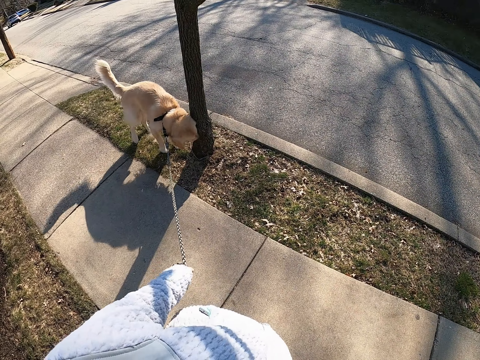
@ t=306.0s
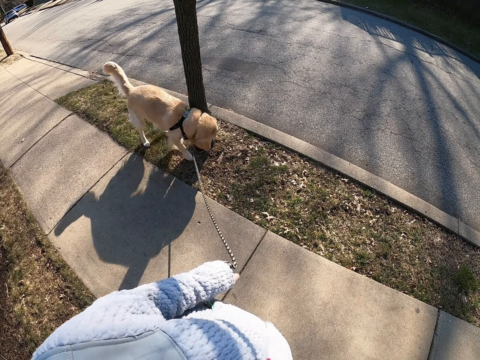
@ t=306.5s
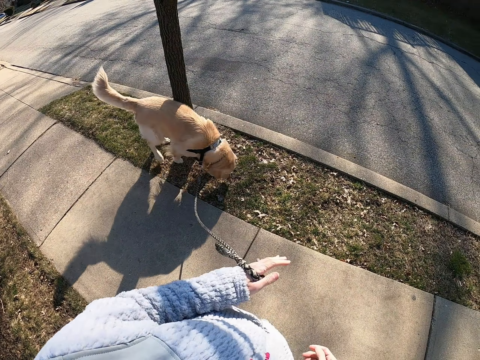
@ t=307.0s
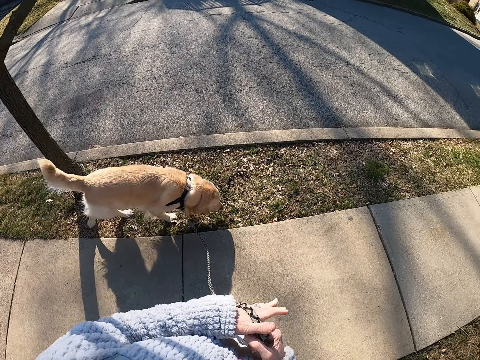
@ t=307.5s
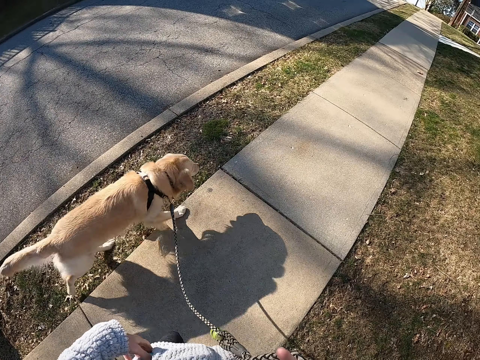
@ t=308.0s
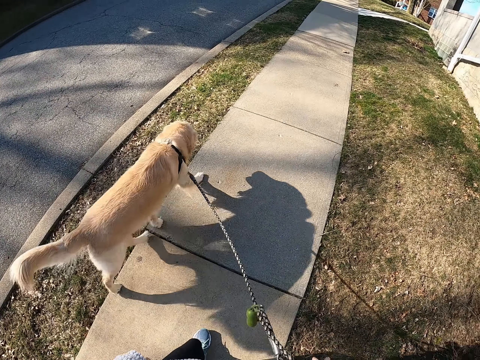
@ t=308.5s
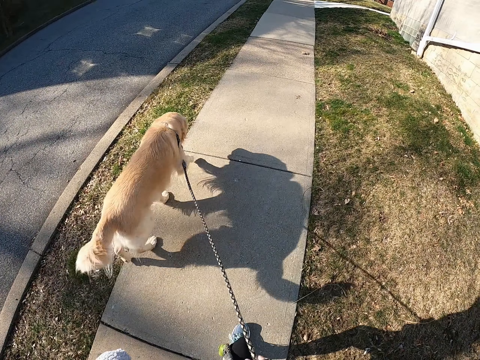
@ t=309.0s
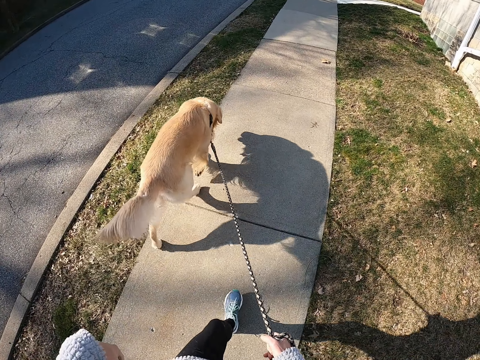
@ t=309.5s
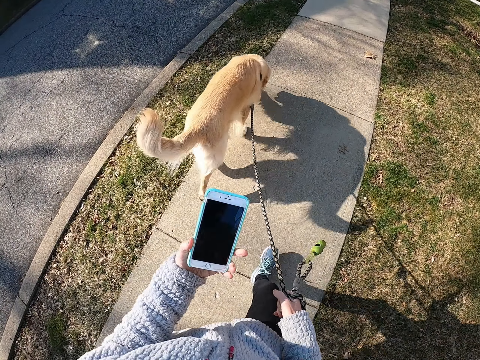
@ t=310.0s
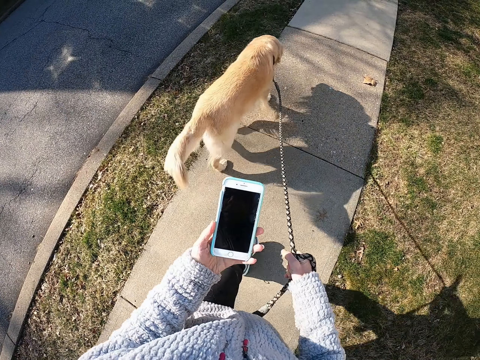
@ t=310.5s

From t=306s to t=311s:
The camera wearer pulls the dog leash. They walk the dog on the pavement. They remove the phone from the pocket. They walk the dog on the pavement again. They look at the phone.

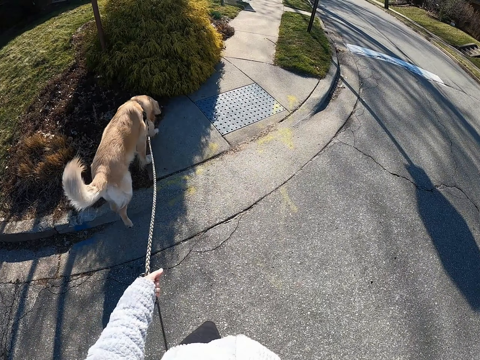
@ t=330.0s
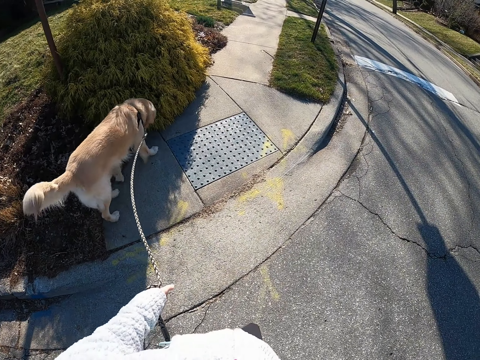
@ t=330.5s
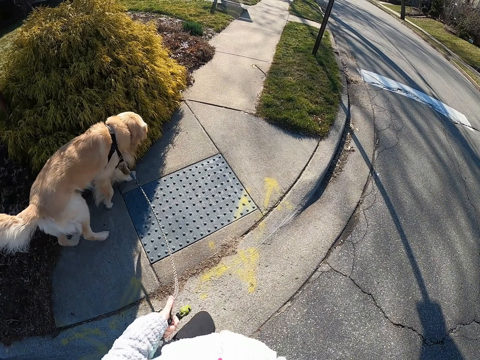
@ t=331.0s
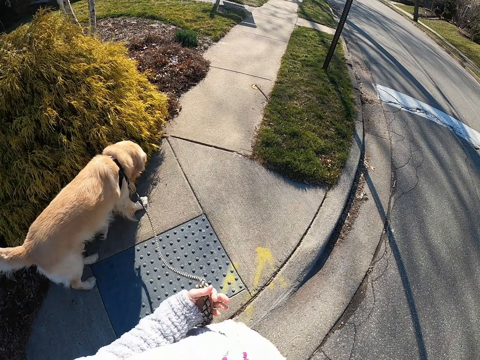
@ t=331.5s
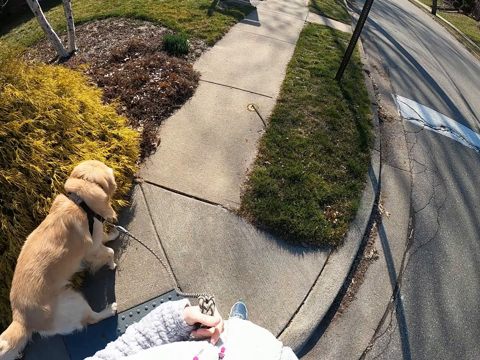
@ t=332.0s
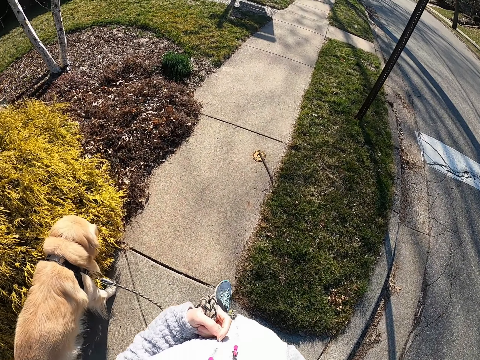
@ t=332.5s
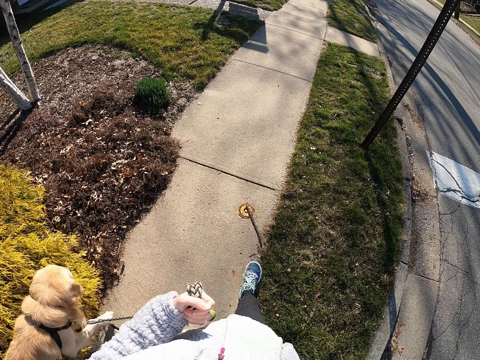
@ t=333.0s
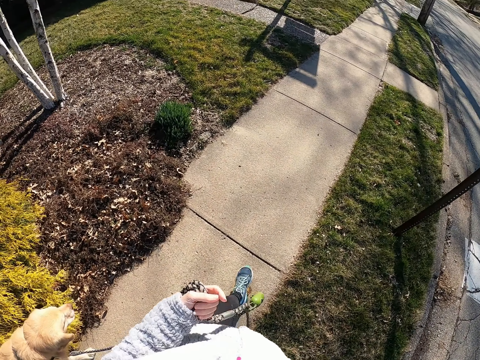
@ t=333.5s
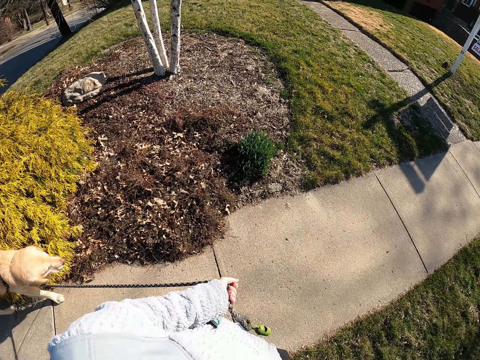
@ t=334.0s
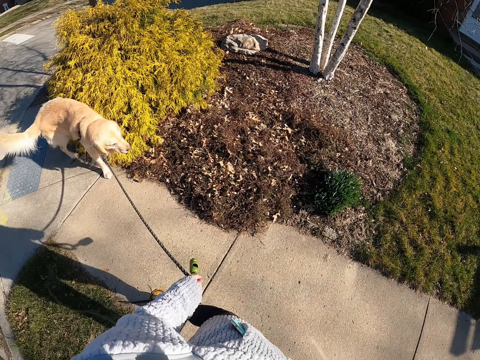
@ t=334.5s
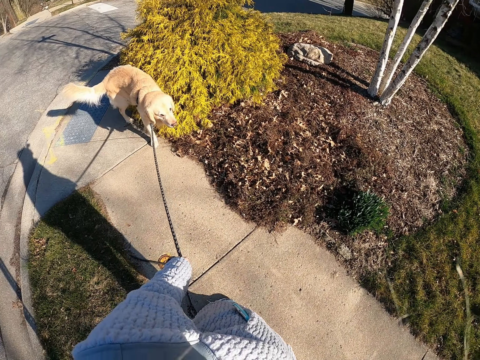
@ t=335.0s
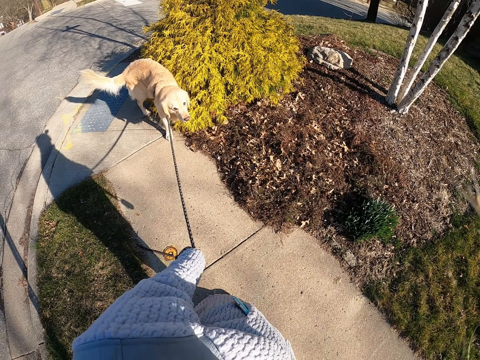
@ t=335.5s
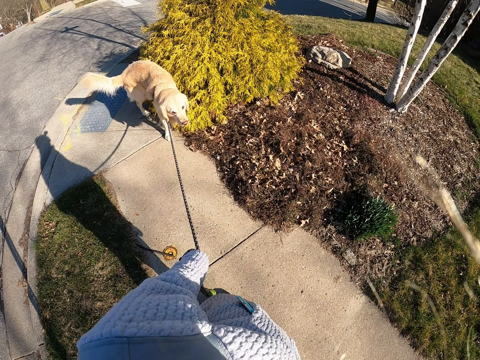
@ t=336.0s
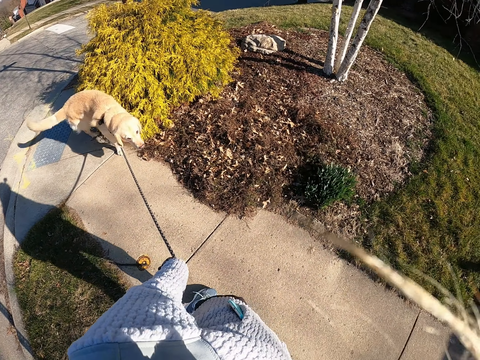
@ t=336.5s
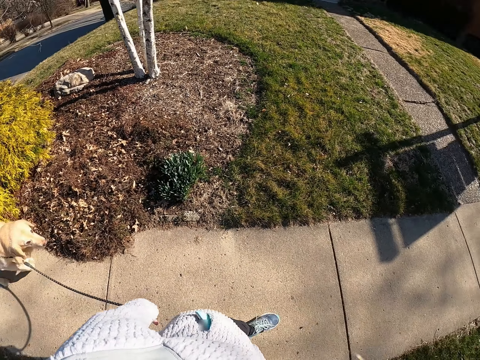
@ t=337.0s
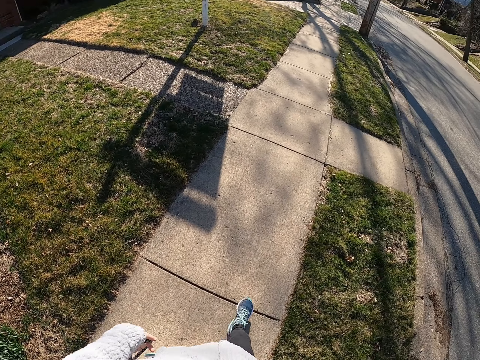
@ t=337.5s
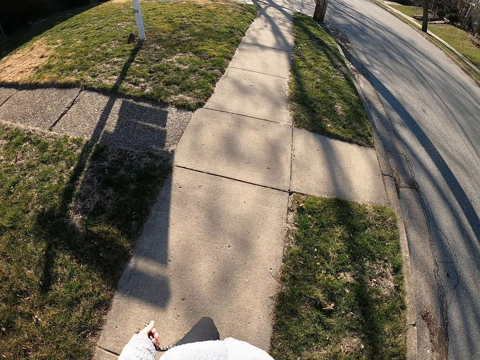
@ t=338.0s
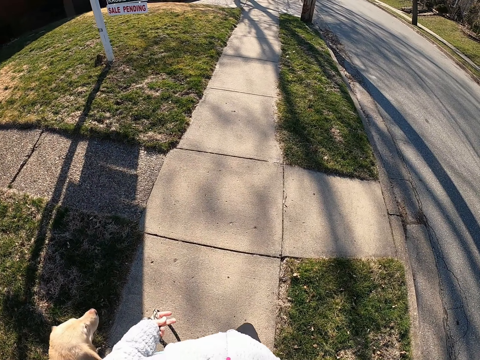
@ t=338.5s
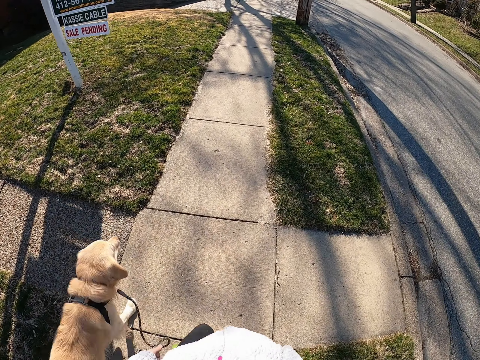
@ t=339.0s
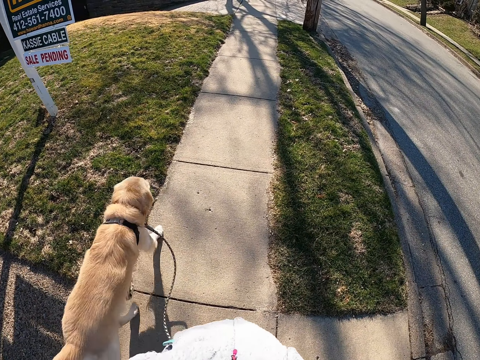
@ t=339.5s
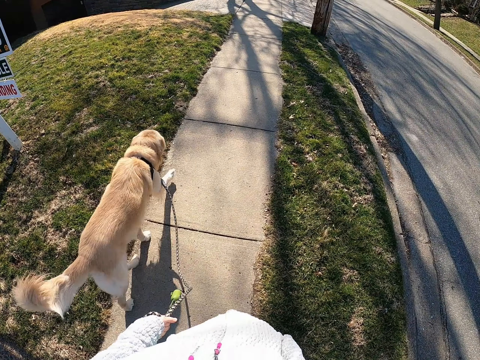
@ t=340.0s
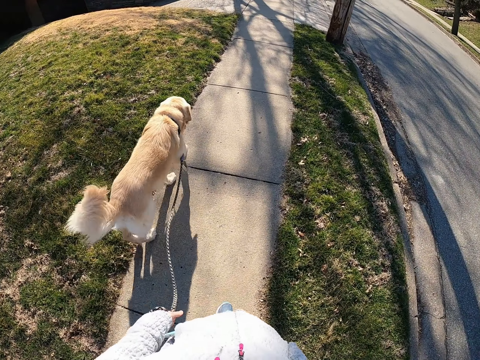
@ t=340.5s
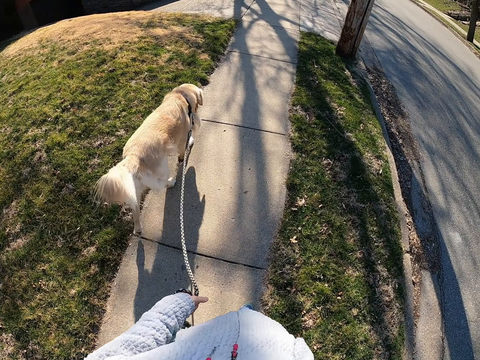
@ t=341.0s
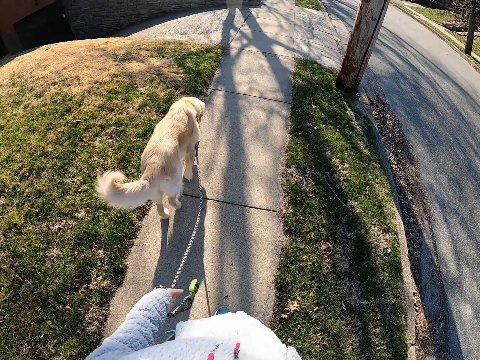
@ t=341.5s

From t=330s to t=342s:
The camera wearer walks the dog on the pavement. They stand on the road with the dog. They stop and look back at the dog. They walk on the road with the dog.

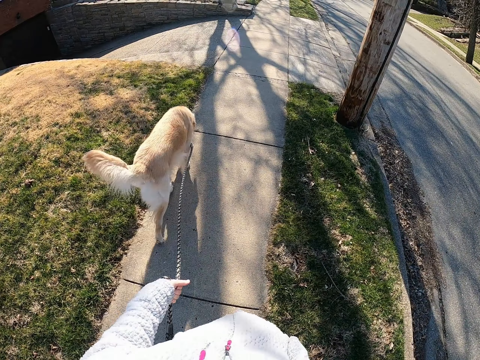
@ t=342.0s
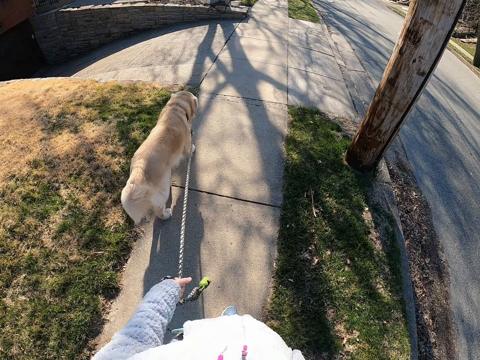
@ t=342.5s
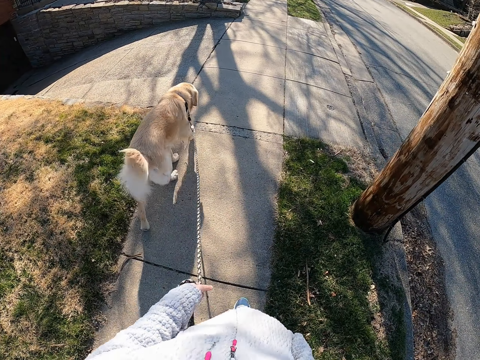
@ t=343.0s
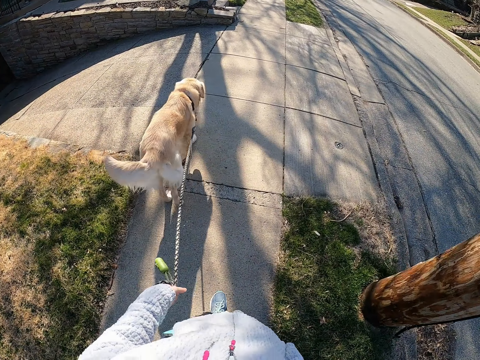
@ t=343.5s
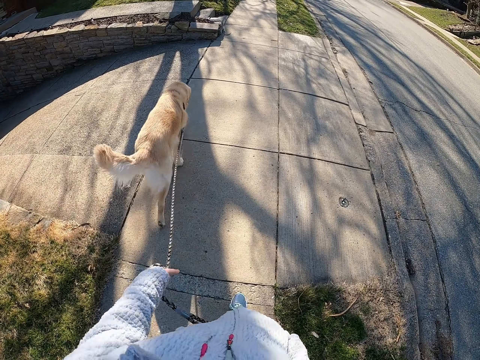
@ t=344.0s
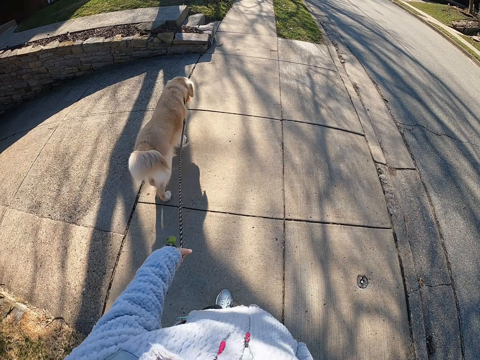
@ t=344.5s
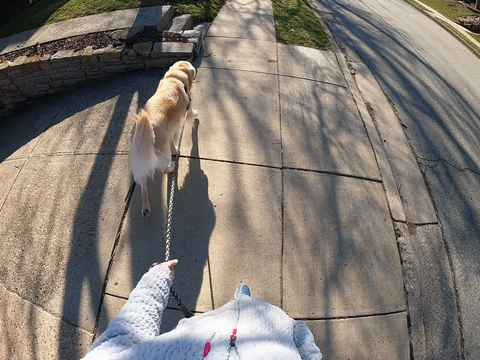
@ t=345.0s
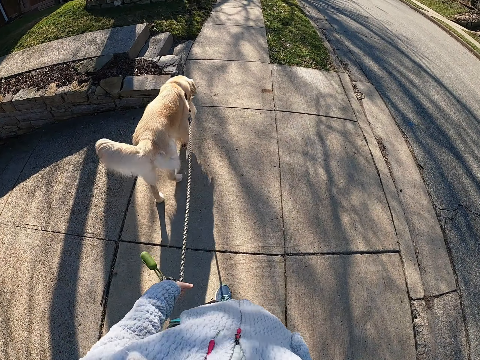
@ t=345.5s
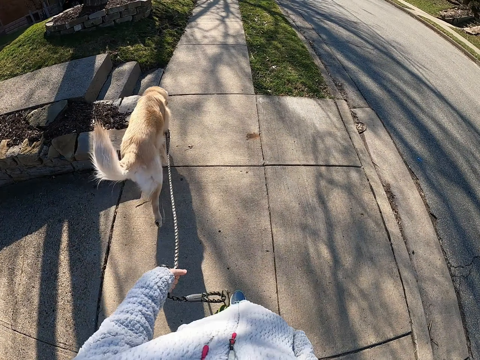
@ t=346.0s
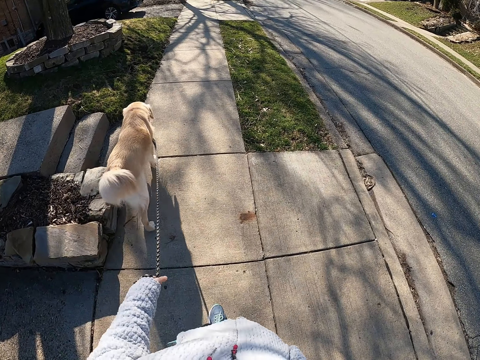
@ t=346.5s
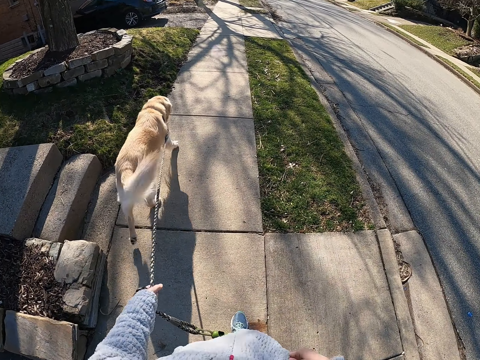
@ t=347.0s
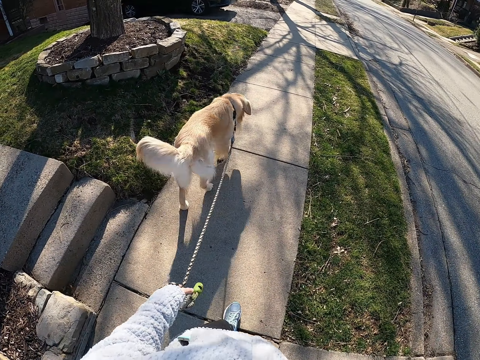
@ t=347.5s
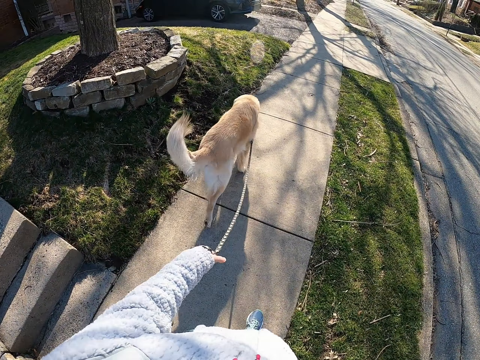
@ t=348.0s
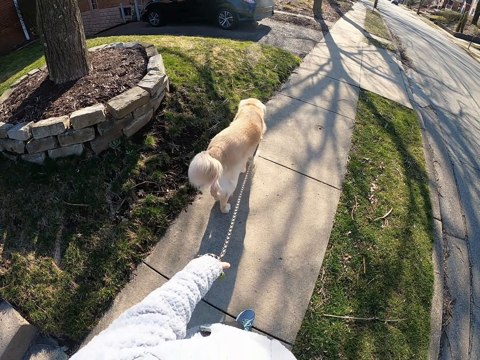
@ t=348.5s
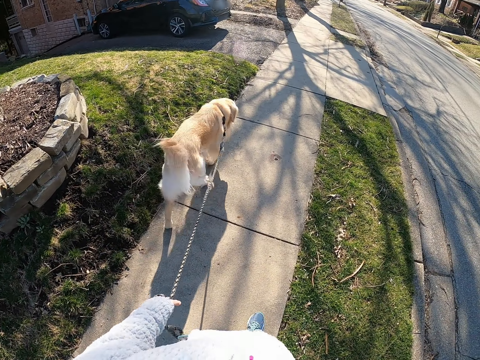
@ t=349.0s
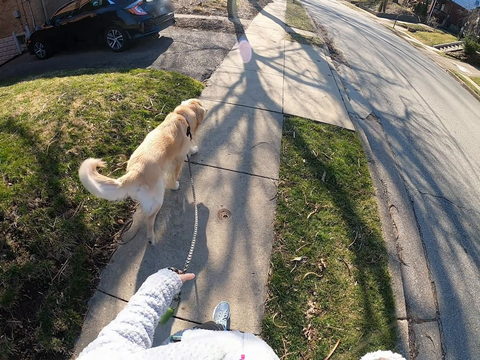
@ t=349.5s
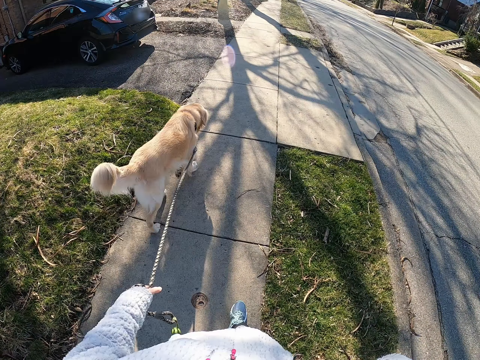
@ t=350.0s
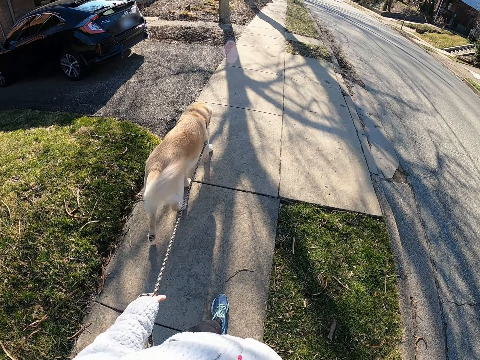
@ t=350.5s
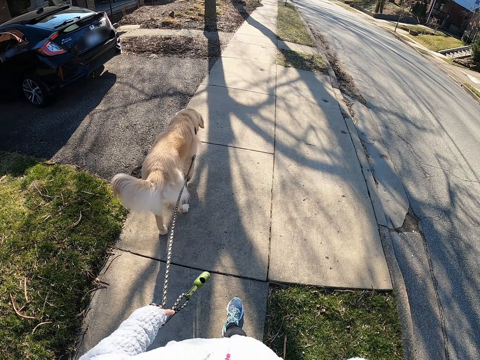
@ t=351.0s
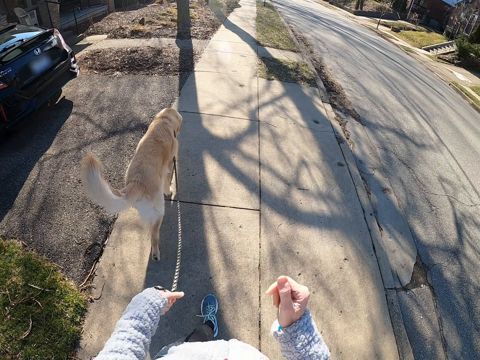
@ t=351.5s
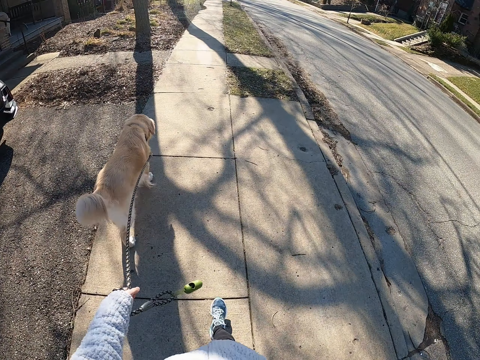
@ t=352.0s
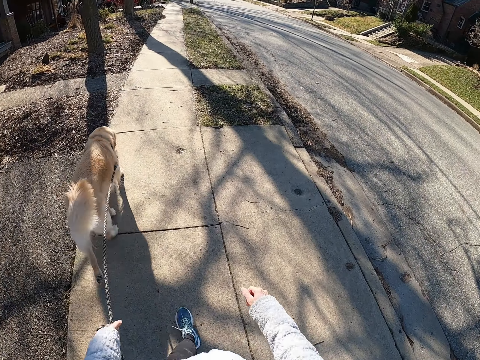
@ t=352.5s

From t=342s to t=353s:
The camera wearer walks the dog on the pavement and moves the right hand.
